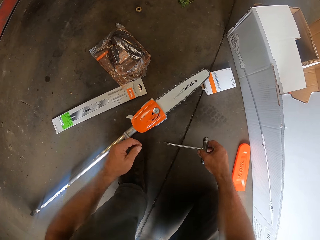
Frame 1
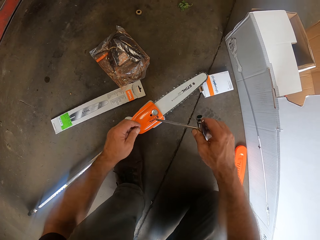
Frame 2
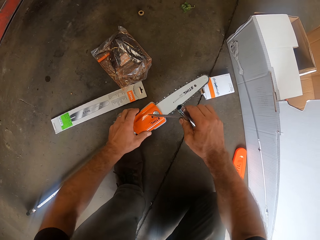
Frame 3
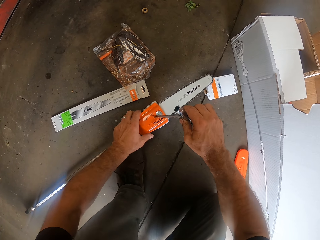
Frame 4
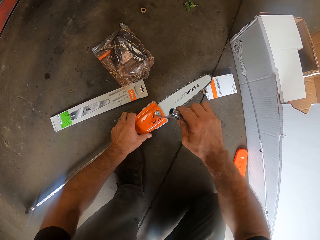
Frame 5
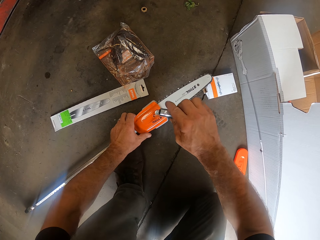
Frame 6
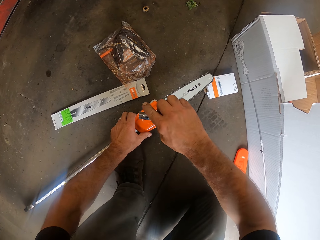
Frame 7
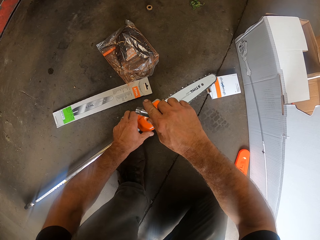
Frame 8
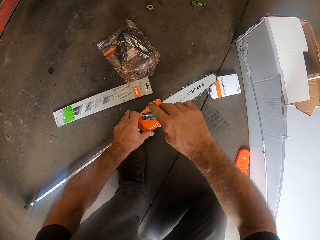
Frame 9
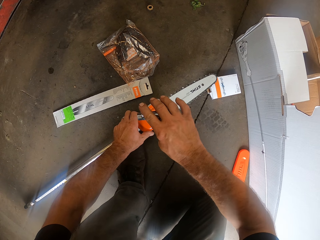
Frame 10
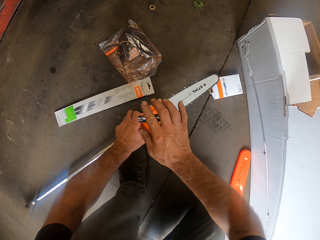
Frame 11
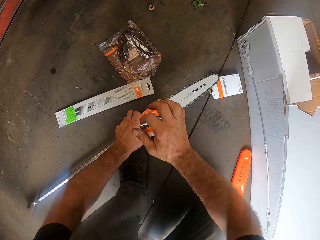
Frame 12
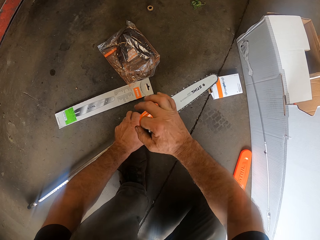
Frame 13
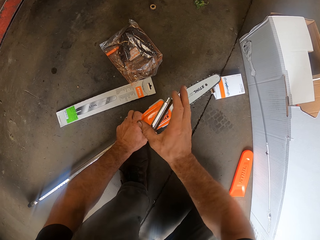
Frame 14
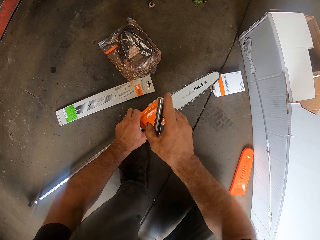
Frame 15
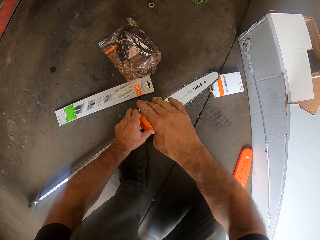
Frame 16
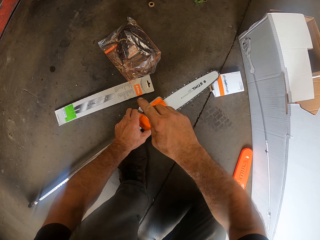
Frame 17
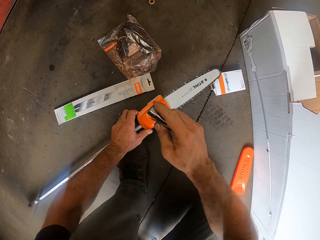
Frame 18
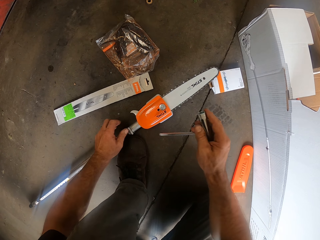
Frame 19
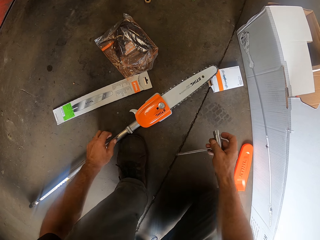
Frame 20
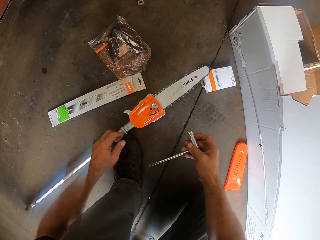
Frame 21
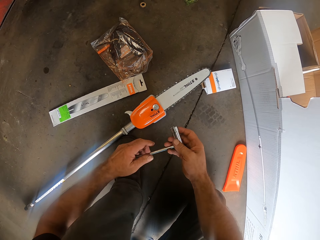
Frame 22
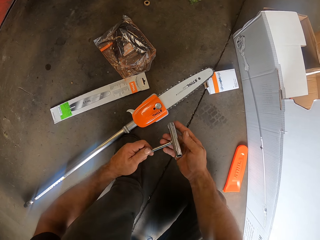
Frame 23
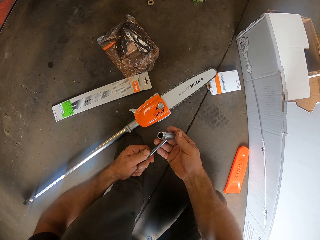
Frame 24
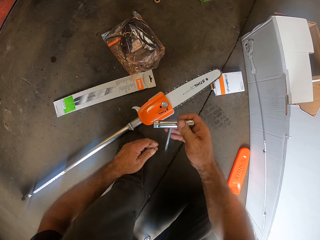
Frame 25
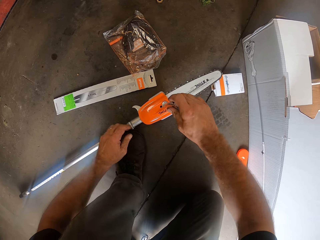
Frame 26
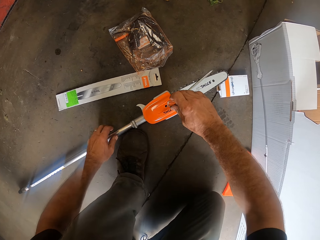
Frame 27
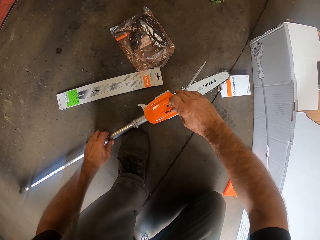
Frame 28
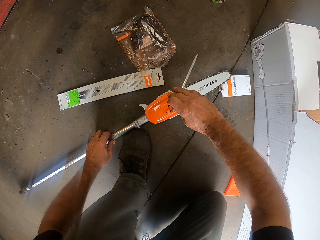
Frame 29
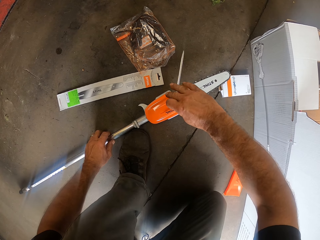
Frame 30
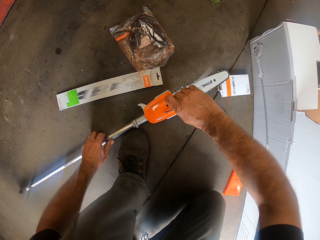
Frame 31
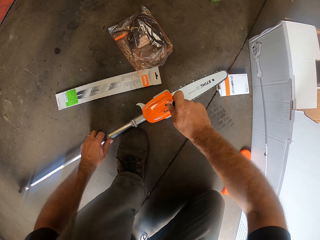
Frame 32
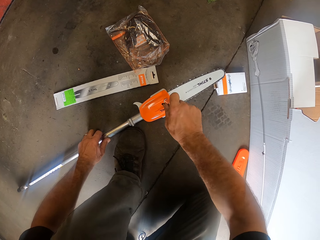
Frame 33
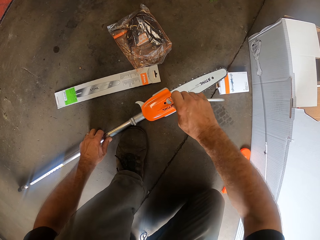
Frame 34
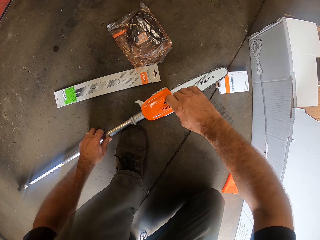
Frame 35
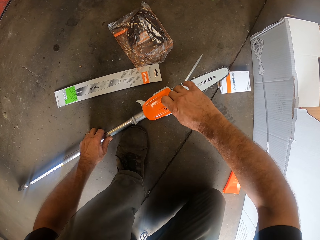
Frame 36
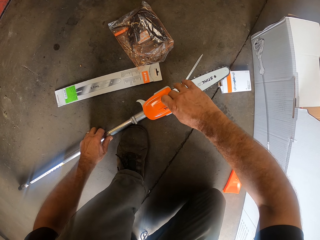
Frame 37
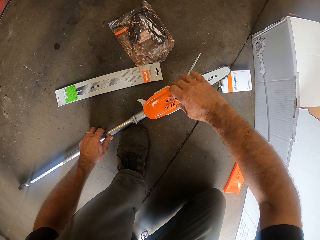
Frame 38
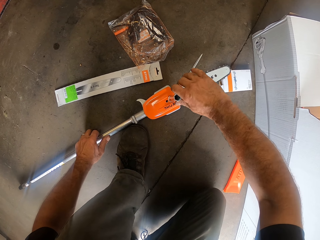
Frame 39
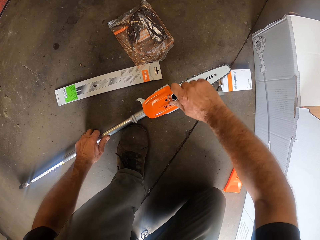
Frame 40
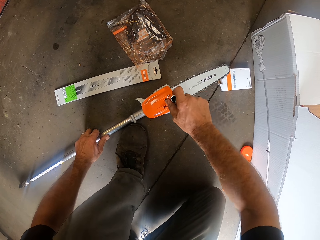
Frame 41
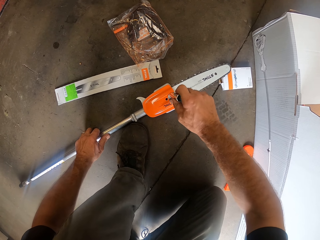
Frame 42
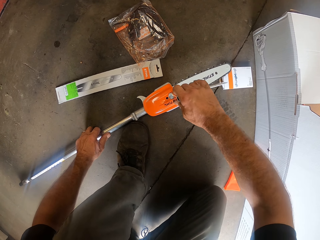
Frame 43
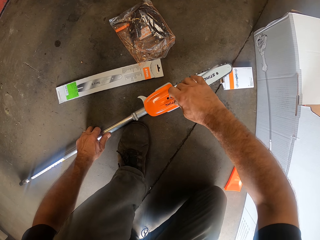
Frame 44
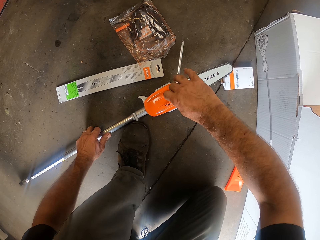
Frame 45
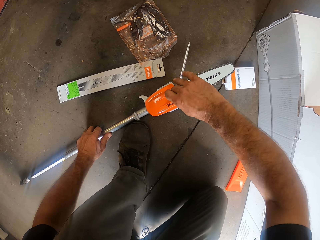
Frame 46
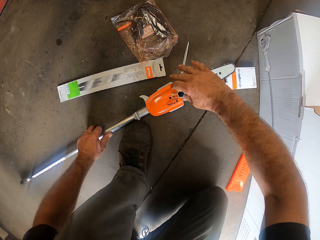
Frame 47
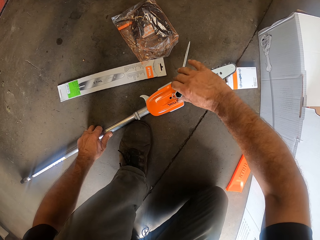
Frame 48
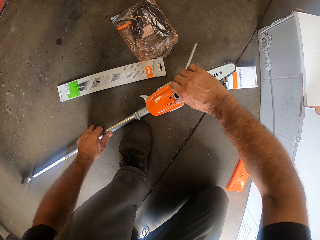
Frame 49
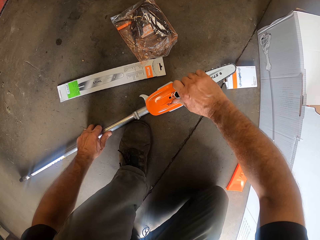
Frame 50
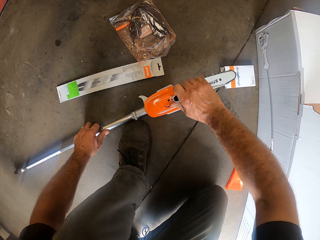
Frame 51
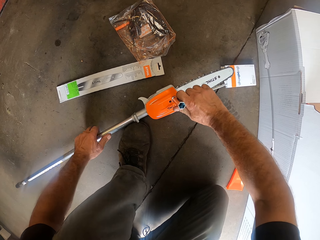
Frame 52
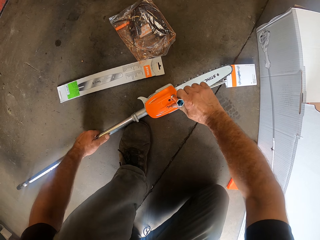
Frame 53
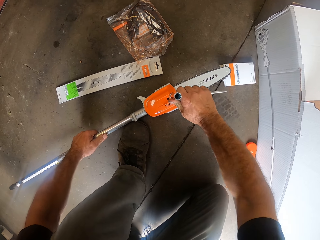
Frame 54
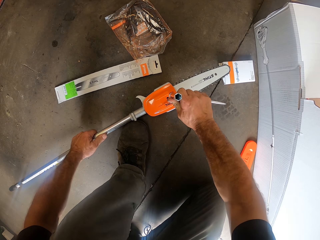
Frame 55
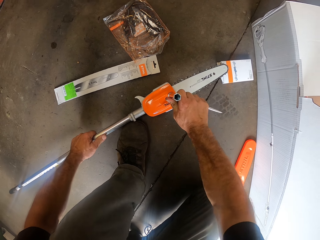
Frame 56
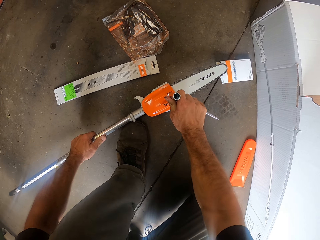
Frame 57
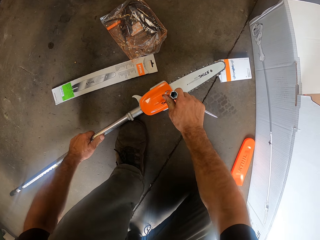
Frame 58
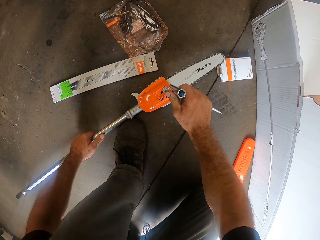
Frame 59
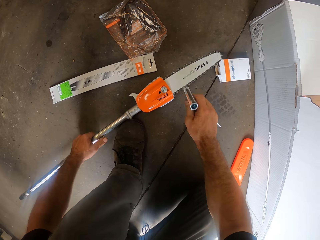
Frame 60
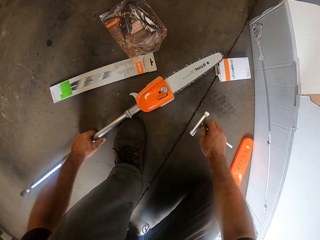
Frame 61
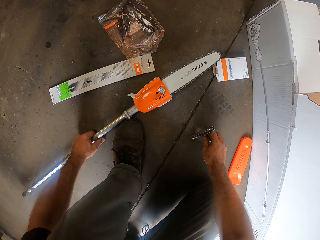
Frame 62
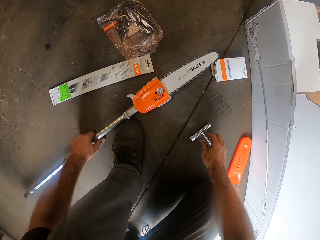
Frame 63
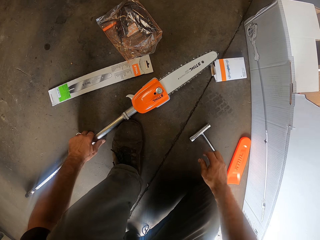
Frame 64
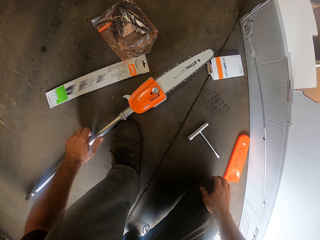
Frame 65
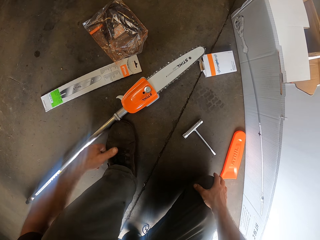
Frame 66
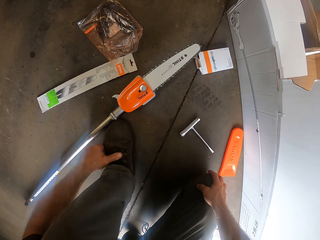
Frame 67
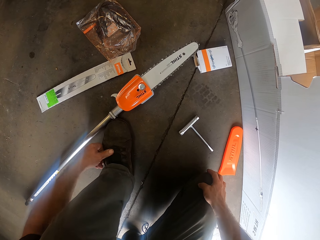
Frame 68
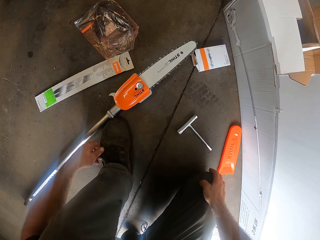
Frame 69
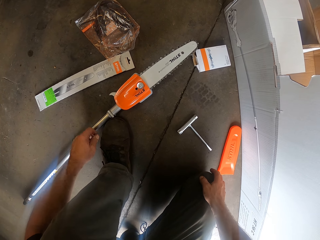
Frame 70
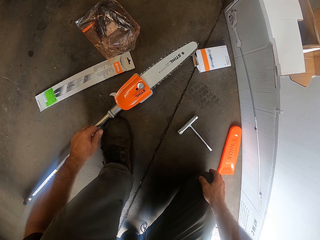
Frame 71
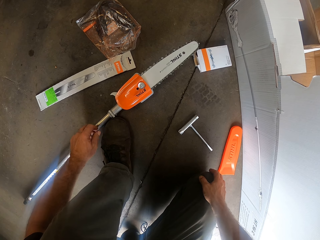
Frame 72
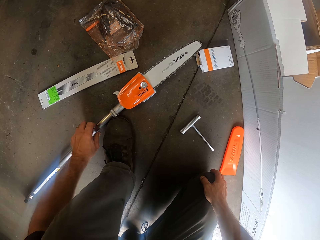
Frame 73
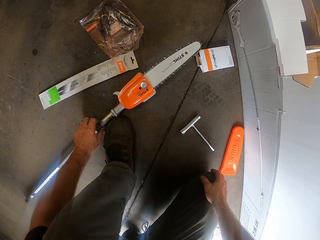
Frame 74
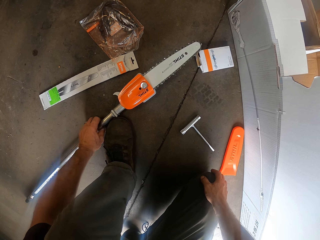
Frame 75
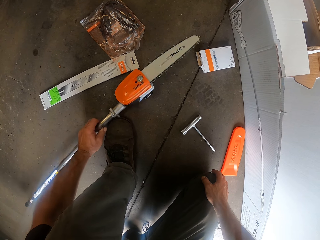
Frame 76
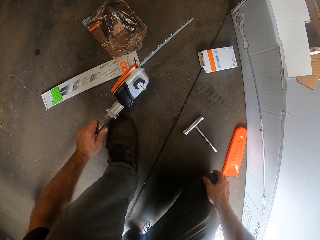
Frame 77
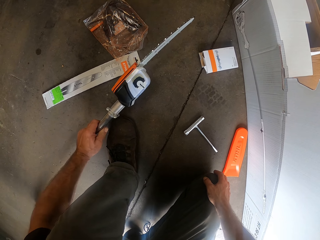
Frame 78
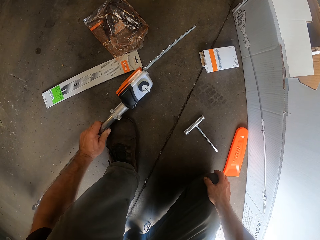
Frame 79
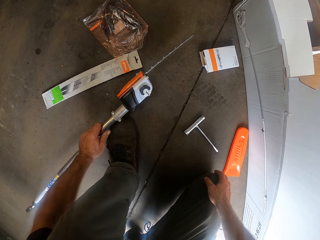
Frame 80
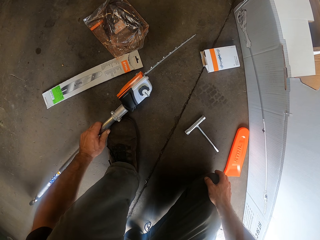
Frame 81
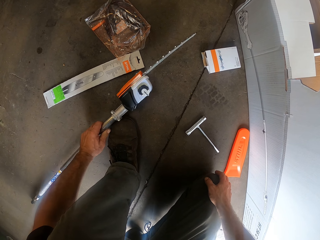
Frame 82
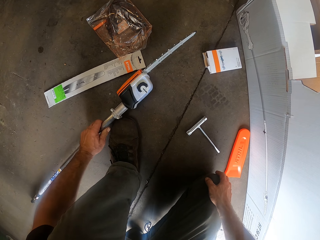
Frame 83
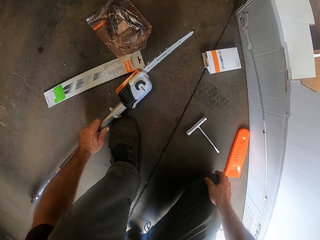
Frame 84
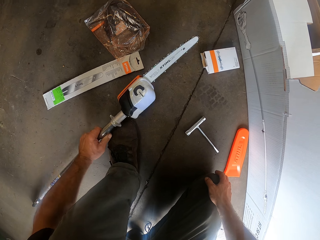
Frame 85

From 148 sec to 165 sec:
The camera wearer picks the wrench from the floor with his right hand. He screws the hedge trimmer to the attachment with the wrench in his right hand. He adjusts the wrench with his hands. He screws the plate to the hedge trimmer with the wrench in his right hand. He drops the wrench on the floor with his right hand. He touches the cloth. He picks the hedge trimmer from the floor with his left hand. He holds the chain saw.

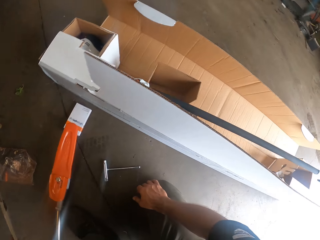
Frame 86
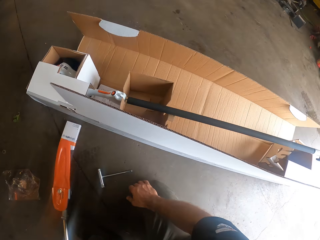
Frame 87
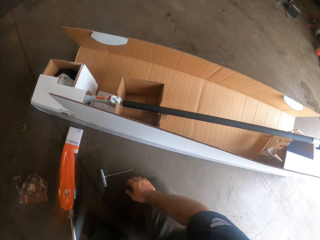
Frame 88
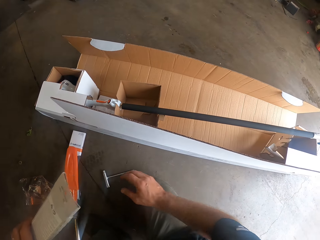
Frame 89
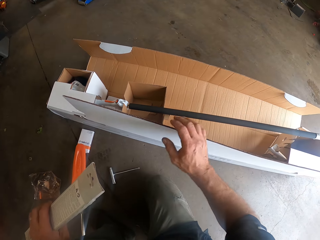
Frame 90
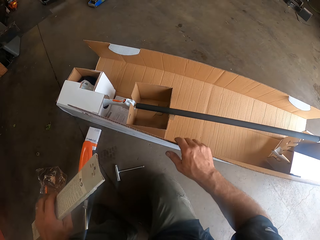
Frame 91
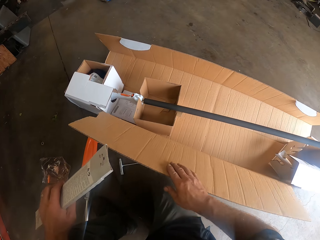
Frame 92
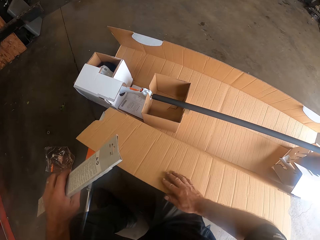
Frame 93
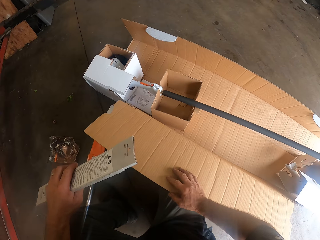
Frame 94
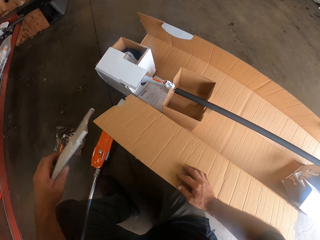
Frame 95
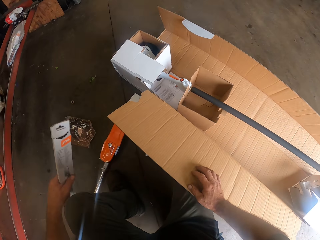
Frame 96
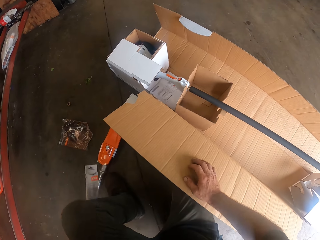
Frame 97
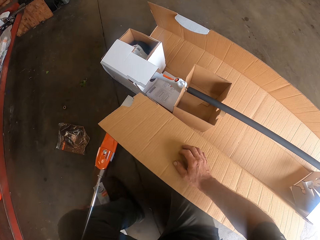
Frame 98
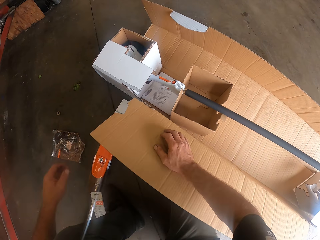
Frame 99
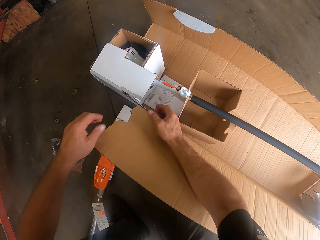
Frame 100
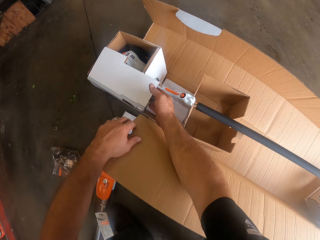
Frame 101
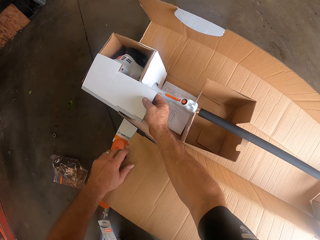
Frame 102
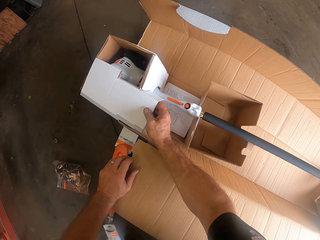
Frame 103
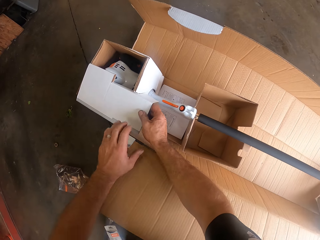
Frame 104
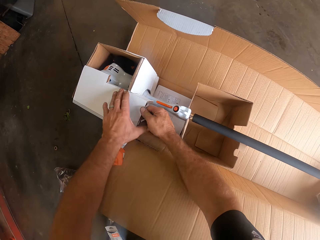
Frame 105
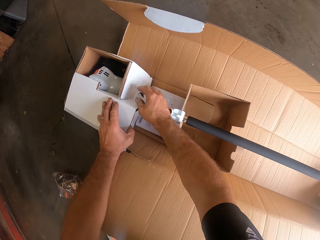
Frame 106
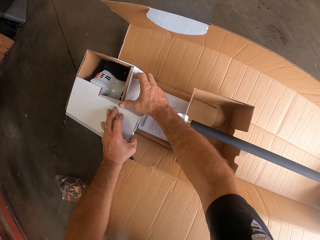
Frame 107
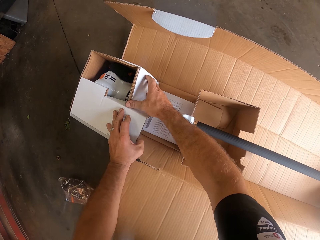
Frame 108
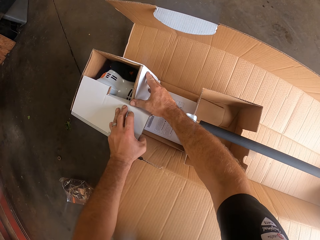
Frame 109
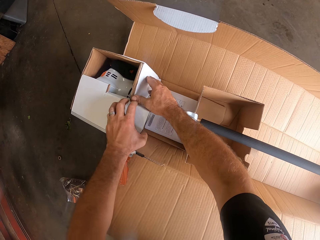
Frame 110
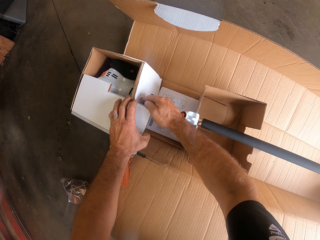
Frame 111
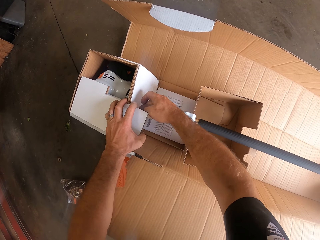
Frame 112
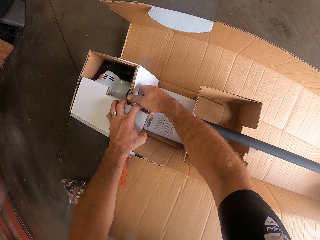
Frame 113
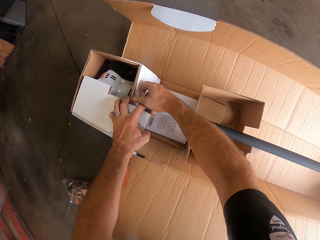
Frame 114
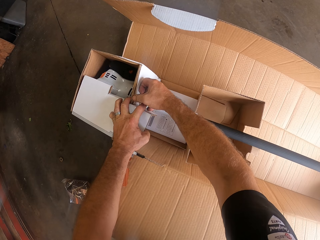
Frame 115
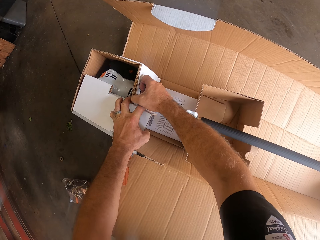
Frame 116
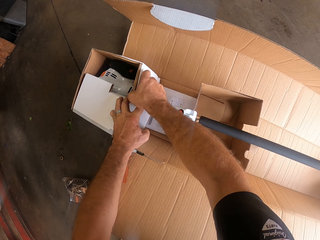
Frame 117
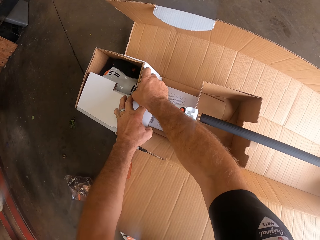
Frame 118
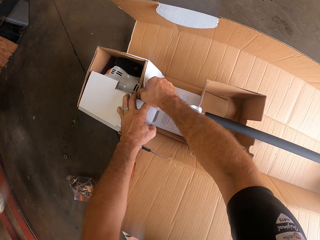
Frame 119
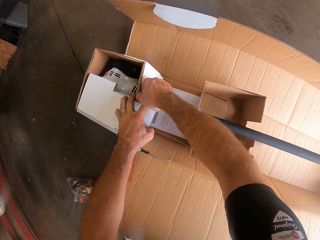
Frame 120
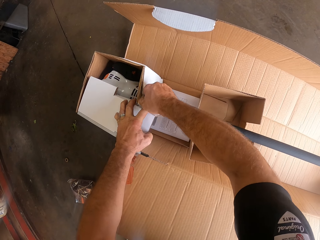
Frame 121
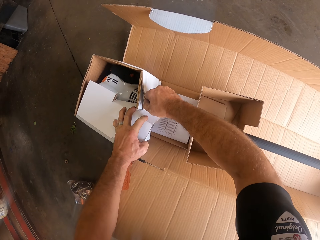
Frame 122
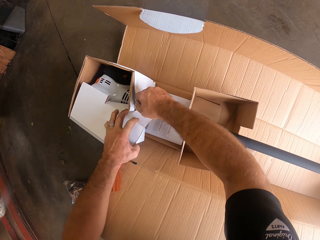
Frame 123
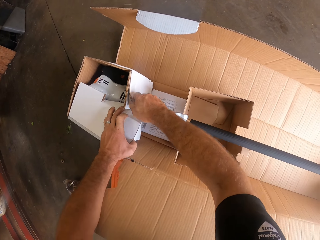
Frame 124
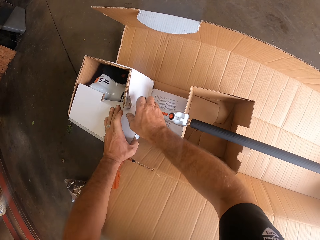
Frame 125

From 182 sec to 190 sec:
The camera wearer adjusts the carton on the floor with his right hand. He touches the carton. He drops the packet of the hedge trimmer on the floor with his left hand. He adjusts the carton on the floor with his hands. He touches the carton.
